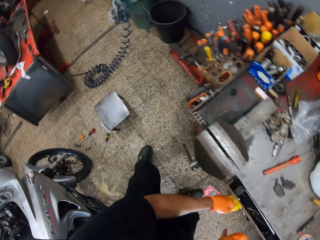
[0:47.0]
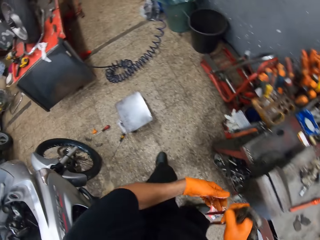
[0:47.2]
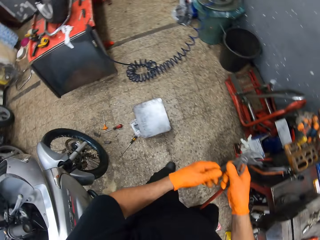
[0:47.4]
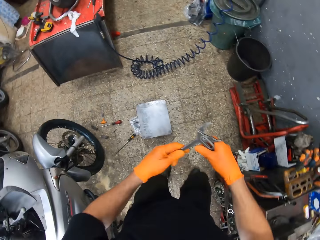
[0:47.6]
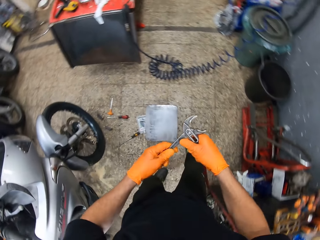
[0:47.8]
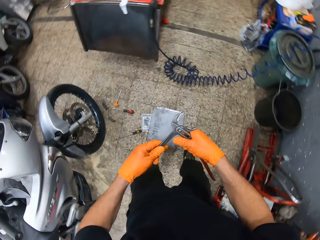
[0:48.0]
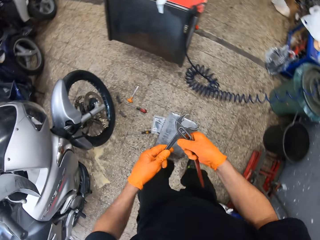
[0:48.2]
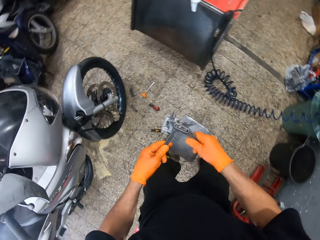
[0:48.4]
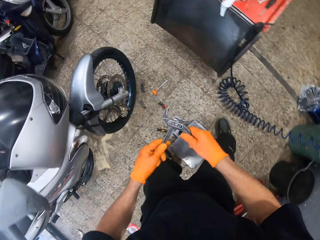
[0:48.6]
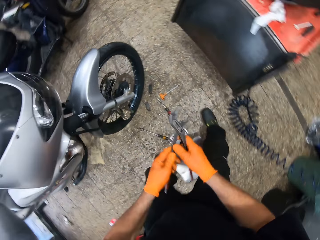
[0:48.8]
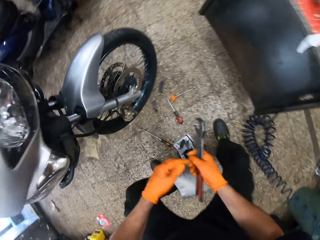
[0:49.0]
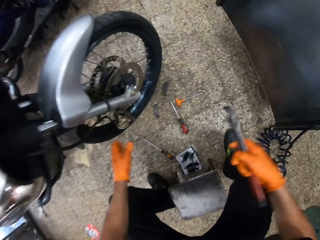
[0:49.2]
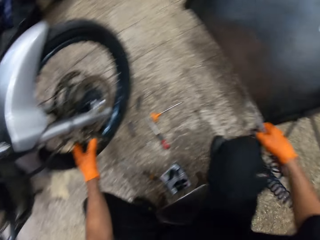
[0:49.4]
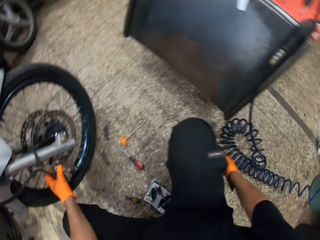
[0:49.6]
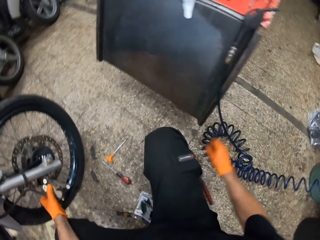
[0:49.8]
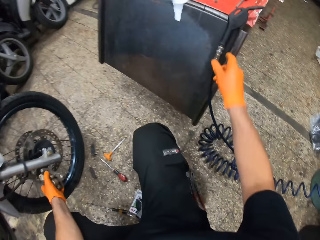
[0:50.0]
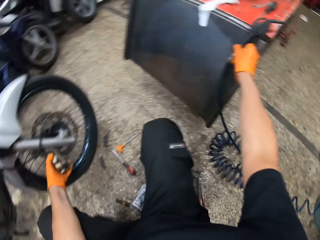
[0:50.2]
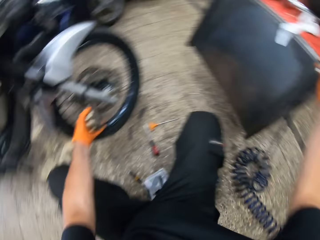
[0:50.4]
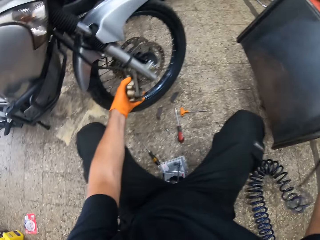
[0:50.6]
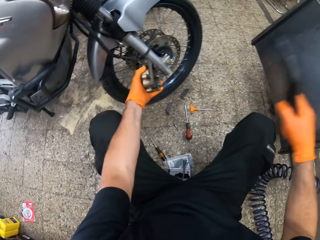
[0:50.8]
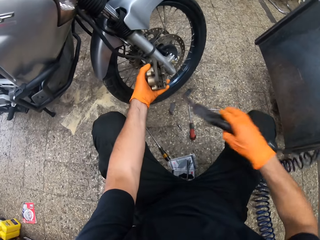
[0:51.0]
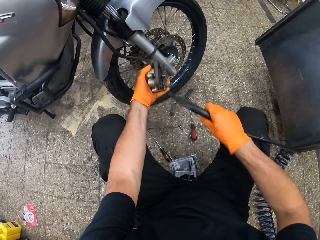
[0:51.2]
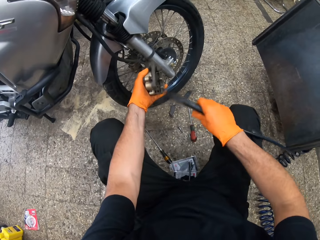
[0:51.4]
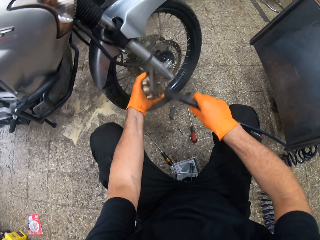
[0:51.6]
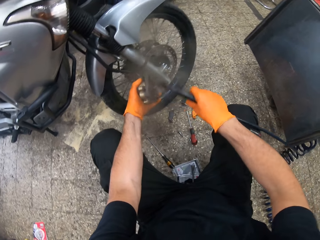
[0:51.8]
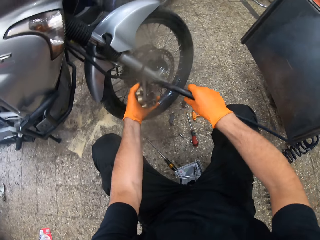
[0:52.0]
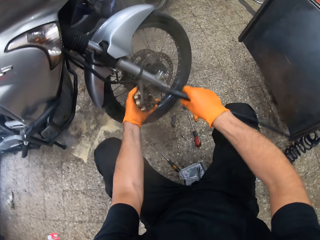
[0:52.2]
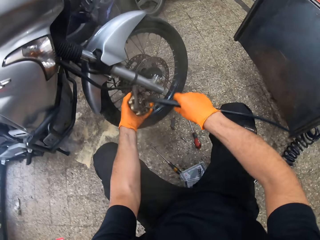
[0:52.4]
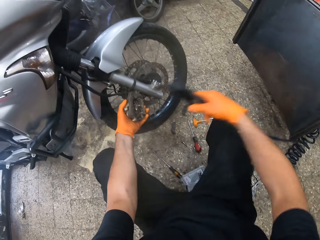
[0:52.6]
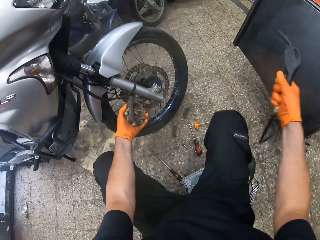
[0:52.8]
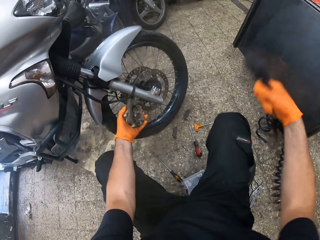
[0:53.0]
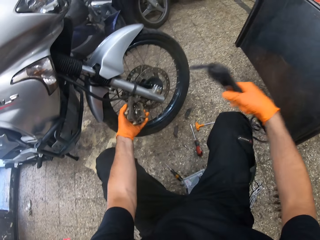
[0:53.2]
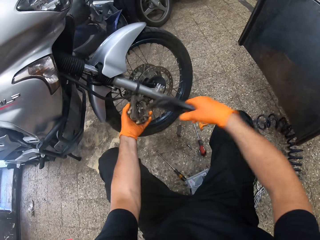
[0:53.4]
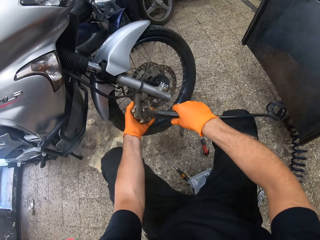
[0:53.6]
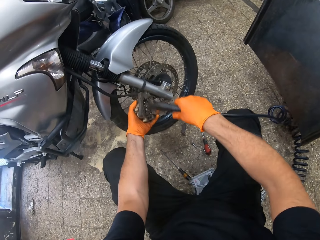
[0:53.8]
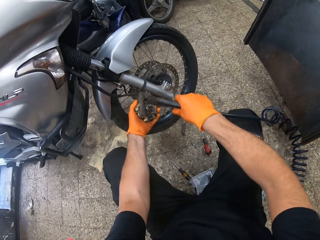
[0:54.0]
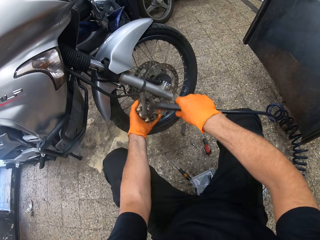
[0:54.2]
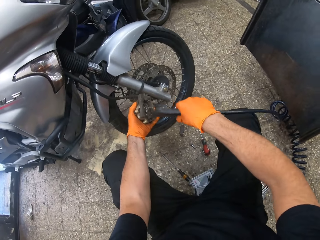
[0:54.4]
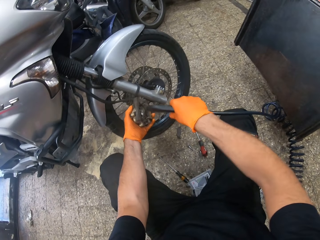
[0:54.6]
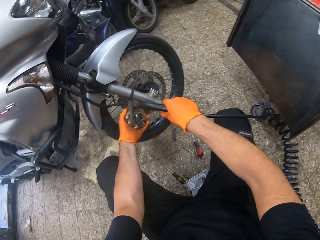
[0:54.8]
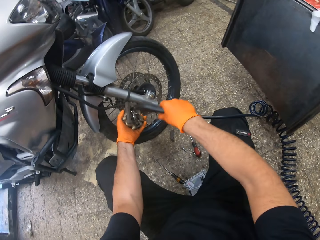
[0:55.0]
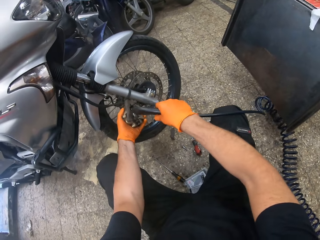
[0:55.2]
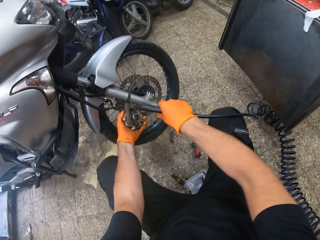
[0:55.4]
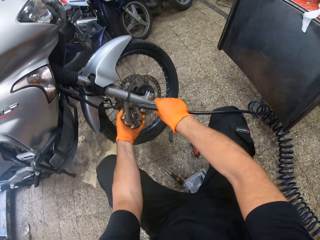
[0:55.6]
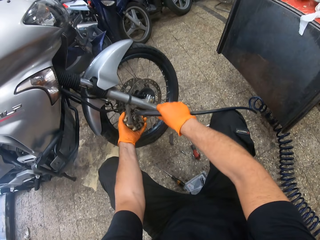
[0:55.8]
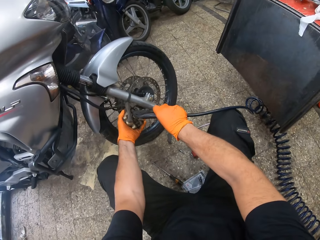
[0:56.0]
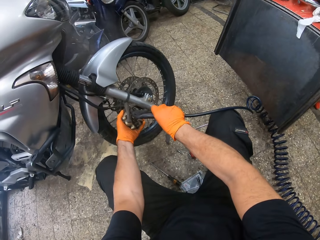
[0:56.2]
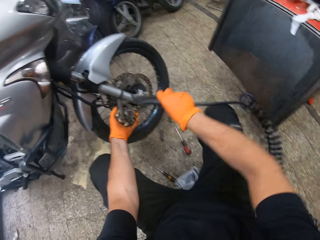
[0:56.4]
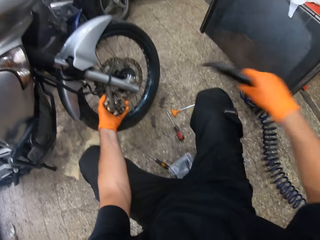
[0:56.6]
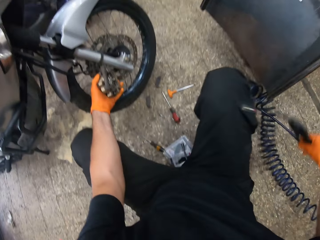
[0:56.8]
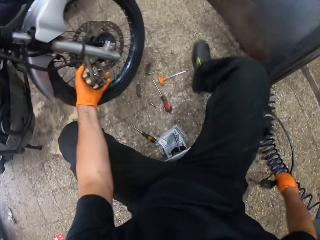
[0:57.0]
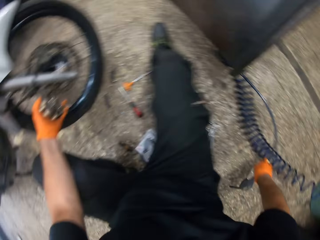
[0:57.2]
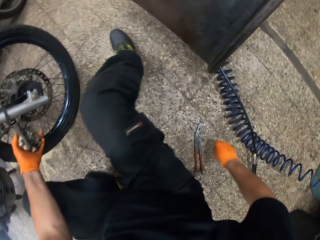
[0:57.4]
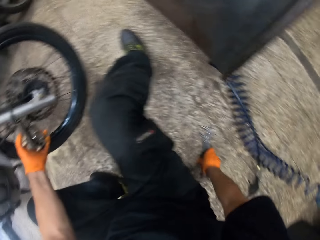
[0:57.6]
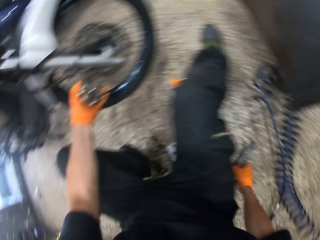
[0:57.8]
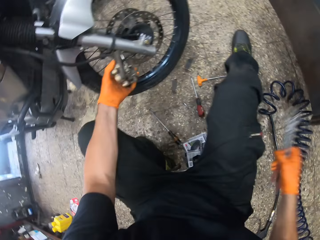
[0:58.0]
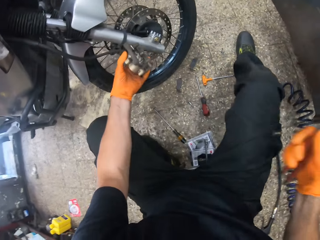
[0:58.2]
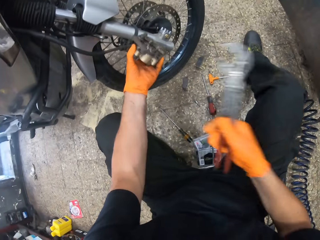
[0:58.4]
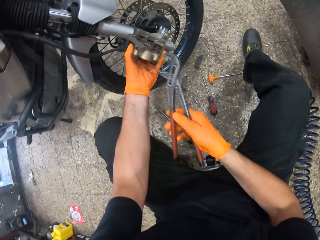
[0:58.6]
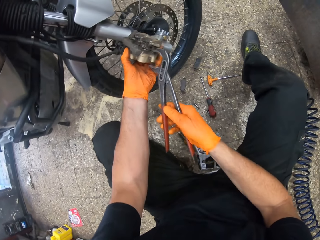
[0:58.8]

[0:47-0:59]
The camera wearer closes the tool drawer. He walks around. He separates the handles of the plier. He holds the pipe cutter with both hands. He walks around. He lets go of the pipe cutter with the left hand. He grabs the motorcycle's brake caliper with his left hand. He places the pipe cutter on the ground. He lifts the right hand. He picks a spray gun or spray paint from the worktop. He carries the spray paint. He sprays the motorcycle's brake caliper with the spray gun. He holds the spray paint. He sprays the brake paint. He drops the spray gun on the ground. He picks up the plier from the ground. He lifts the pipe cutter.

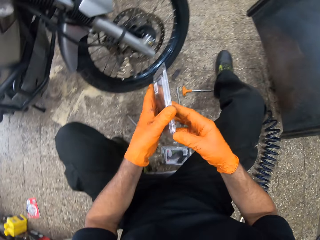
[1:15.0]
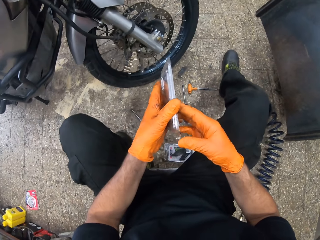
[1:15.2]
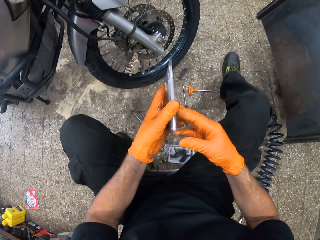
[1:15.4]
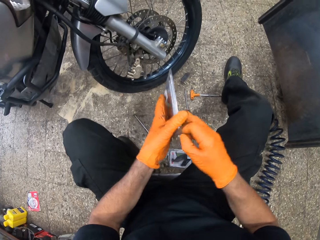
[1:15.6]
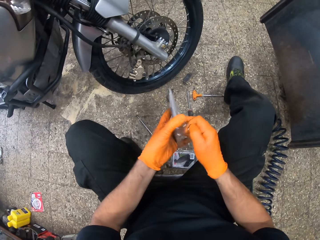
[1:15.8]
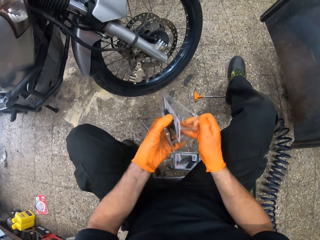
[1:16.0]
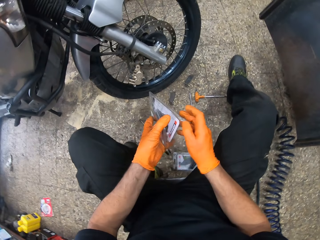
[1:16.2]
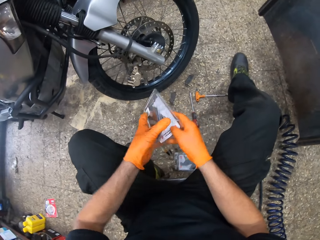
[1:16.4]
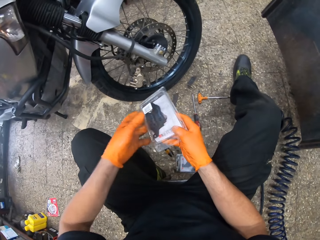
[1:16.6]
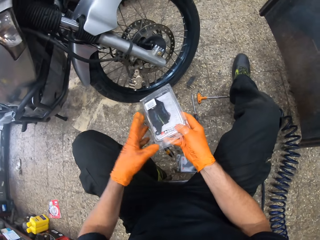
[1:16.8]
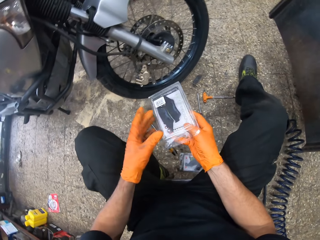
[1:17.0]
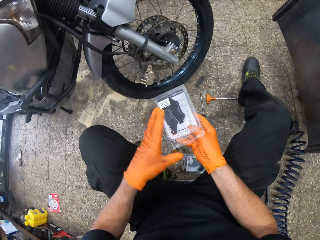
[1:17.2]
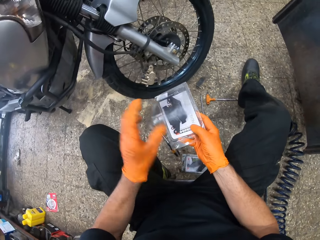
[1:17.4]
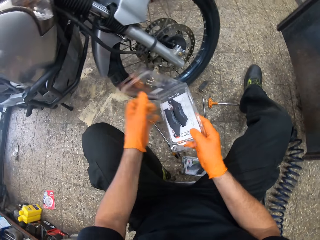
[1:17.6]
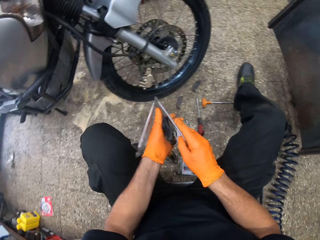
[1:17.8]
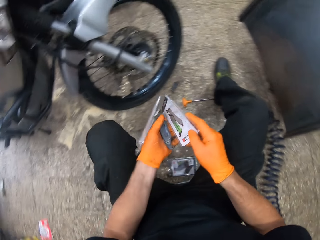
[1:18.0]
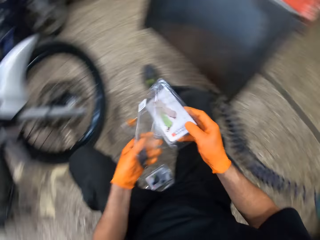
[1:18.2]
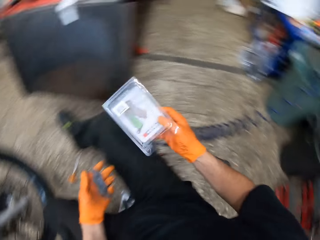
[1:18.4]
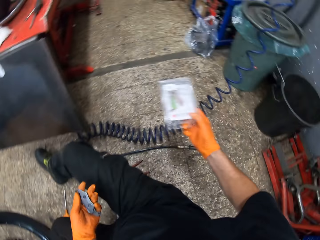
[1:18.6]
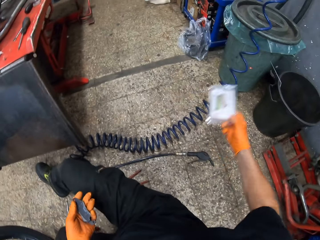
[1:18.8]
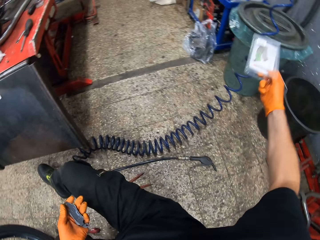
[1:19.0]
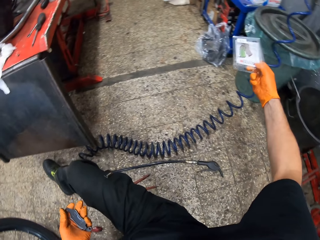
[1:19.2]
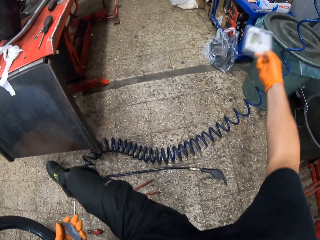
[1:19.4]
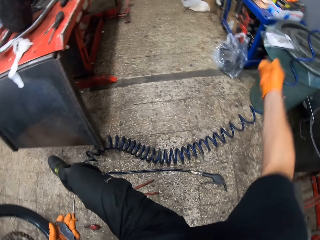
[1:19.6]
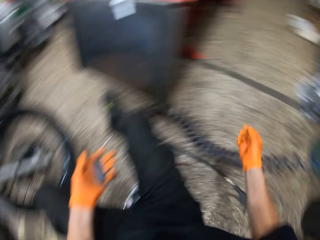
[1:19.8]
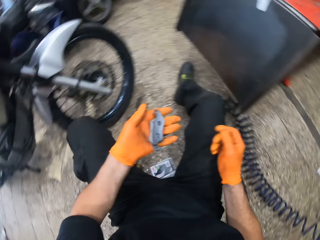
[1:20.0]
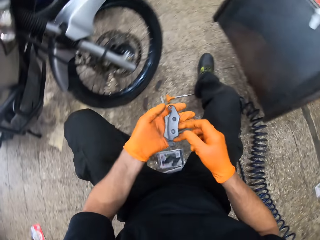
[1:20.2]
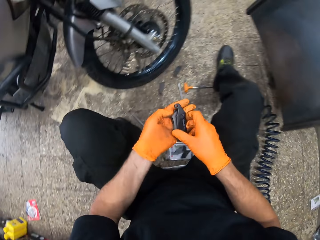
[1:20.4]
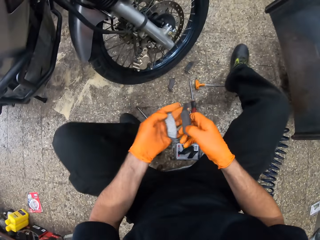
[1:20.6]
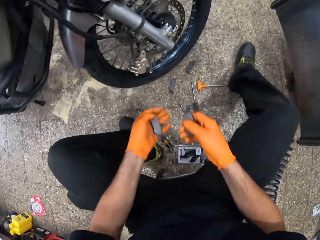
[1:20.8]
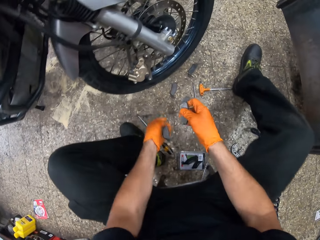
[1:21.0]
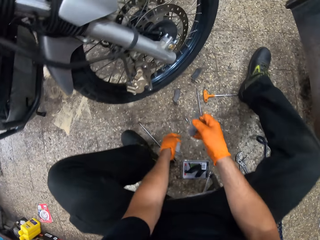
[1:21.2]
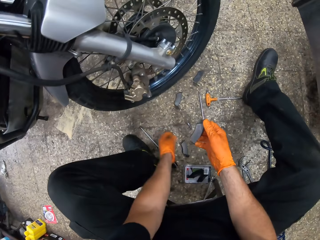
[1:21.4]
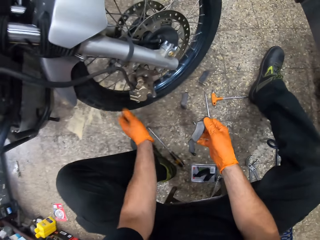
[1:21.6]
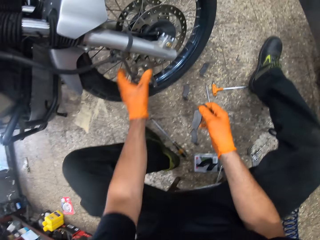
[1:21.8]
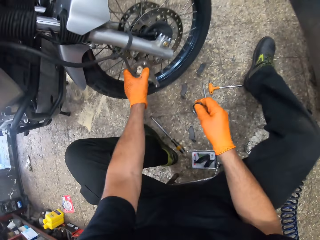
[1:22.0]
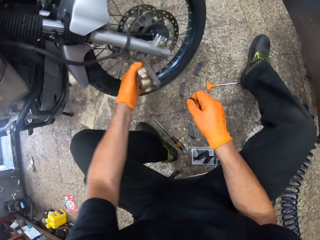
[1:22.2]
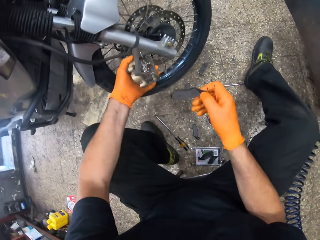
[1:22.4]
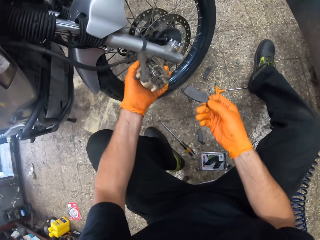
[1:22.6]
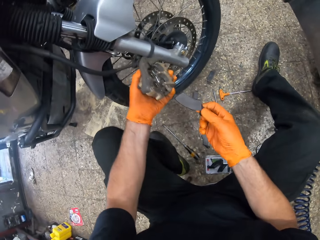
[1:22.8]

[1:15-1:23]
The camera wearer holds the brake pad with both hands. He opens the pack of brake pads. He looks at the brake pad. He drops the brake pads on his left hand. He removes the brake pad from the case. He lifts the box of the brake pad. He throws the pack of brake pads. He moves the right hand. He picks a brake pad from his left hand. He touches the brake pad. He separates the brake pad. He drops the brake pad on the ground. He grabs the motorcycle's brake caliper with his left hand. He lifts the brake drum of the motorbike.
